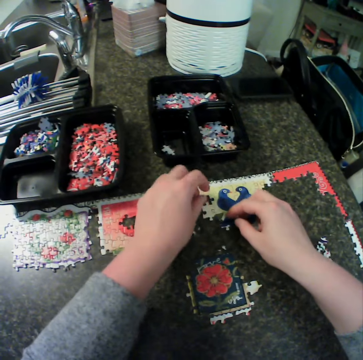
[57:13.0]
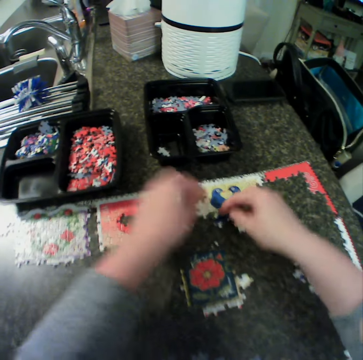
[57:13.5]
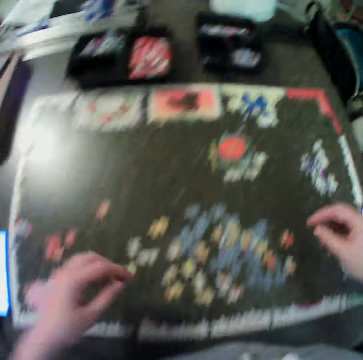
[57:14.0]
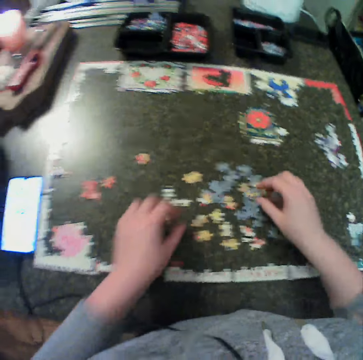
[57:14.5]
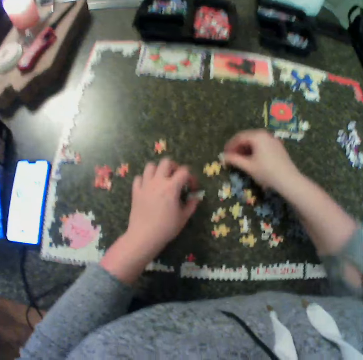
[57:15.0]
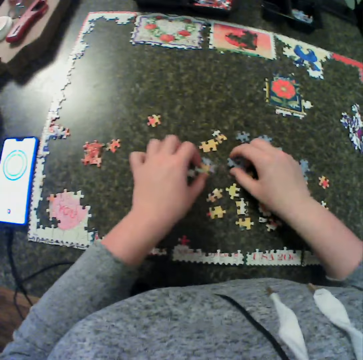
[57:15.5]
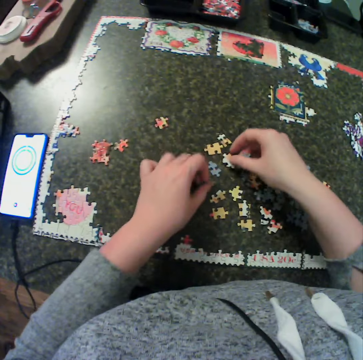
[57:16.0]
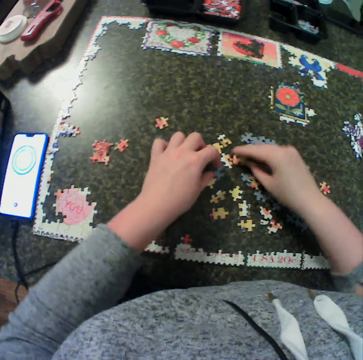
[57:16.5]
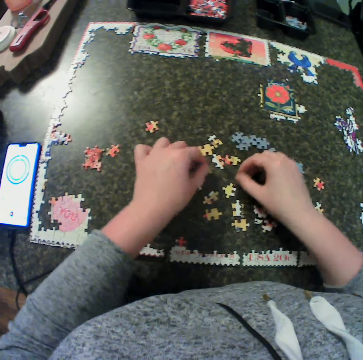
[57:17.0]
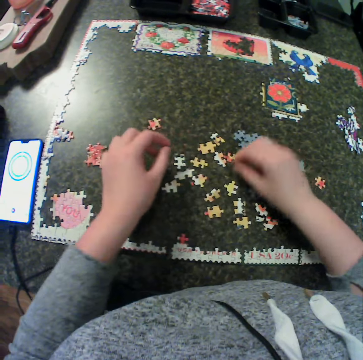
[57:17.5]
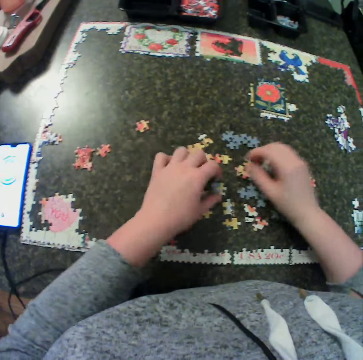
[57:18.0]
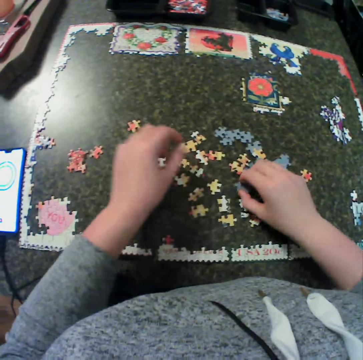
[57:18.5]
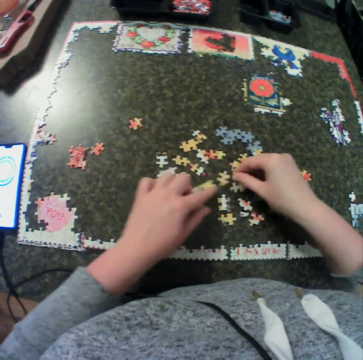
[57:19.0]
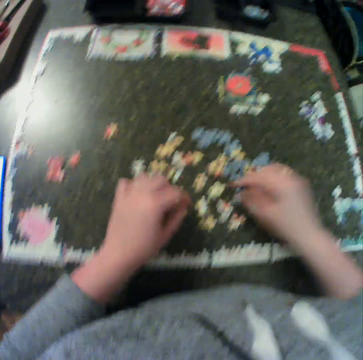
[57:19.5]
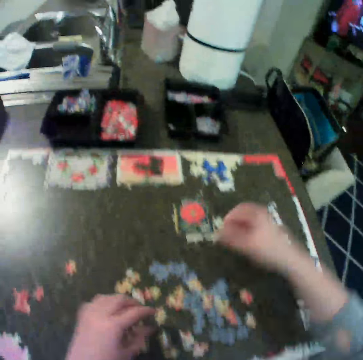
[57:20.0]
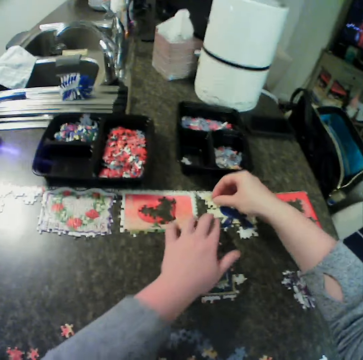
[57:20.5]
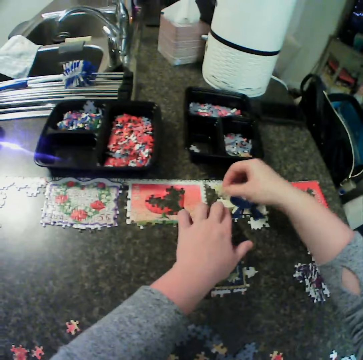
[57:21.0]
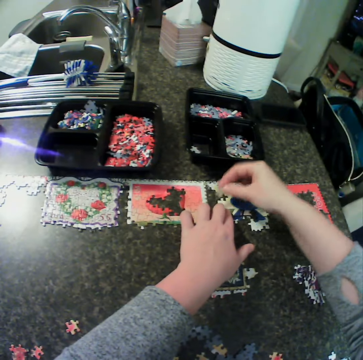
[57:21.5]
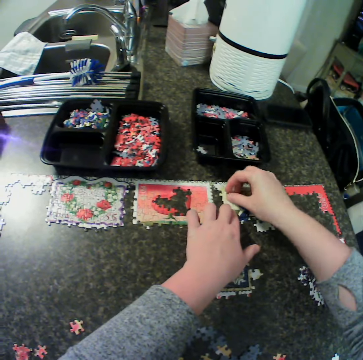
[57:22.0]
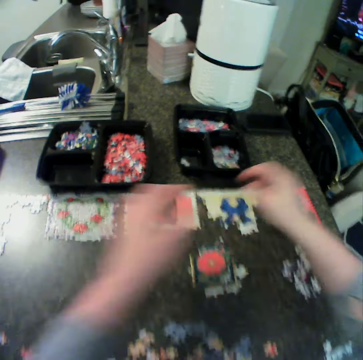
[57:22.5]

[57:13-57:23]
The camera wearer fits a puzzle piece. They touch the puzzle piece. They adjust the puzzle piece. They remove their hand from the jigsaw puzzle. They touch the jigsaw puzzle. They pick up the puzzle piece. They drop the puzzle piece. They move puzzle pieces. They turn the puzzle piece. They hold the puzzle pieces. They turn the puzzle pieces. They drop the puzzle piece. They move the puzzle piece. They pick up the puzzle pieces. They drop the puzzle pieces. They arrange the puzzle. They pick up a puzzle from the table. They move their left hand. They hold the jigsaw puzzle. They fit the puzzle piece on the jigsaw puzzle. They lift the puzzle piece, turn the puzzle piece, and fit the puzzle piece.

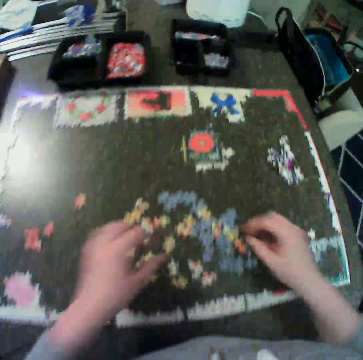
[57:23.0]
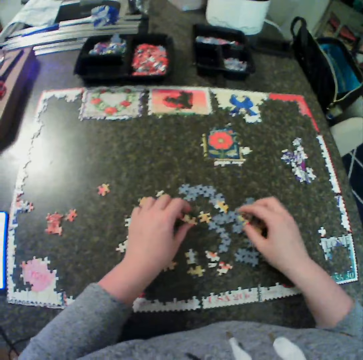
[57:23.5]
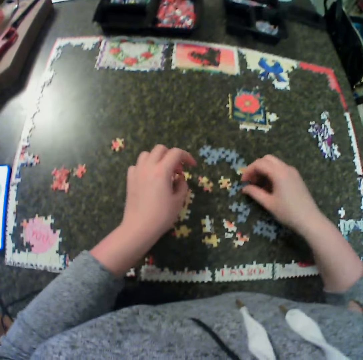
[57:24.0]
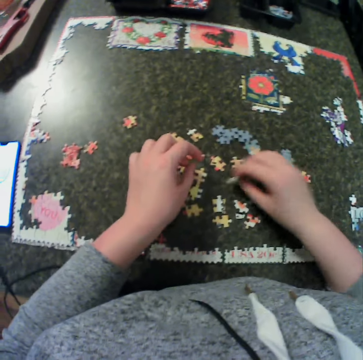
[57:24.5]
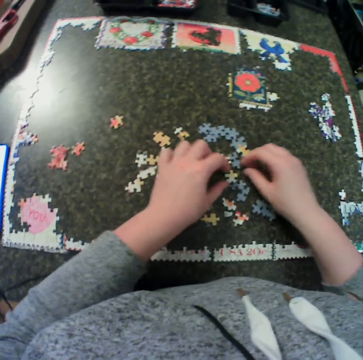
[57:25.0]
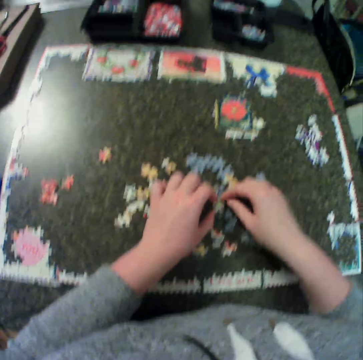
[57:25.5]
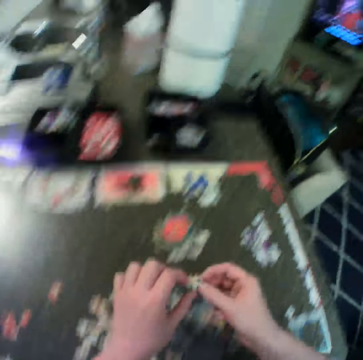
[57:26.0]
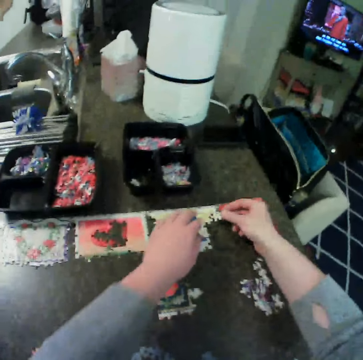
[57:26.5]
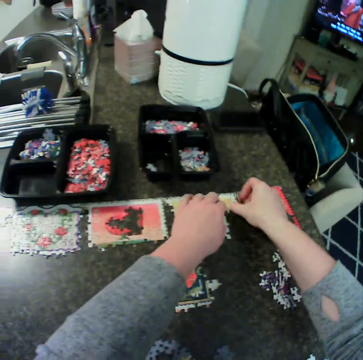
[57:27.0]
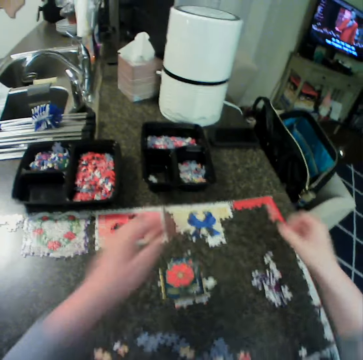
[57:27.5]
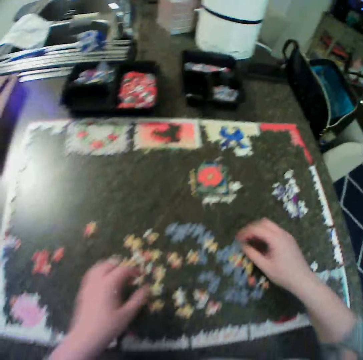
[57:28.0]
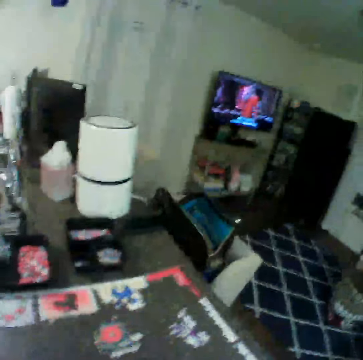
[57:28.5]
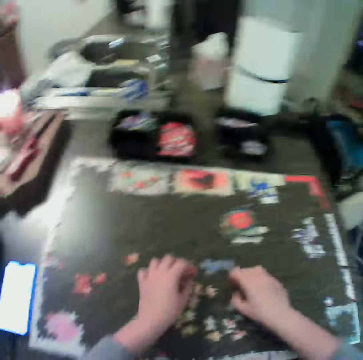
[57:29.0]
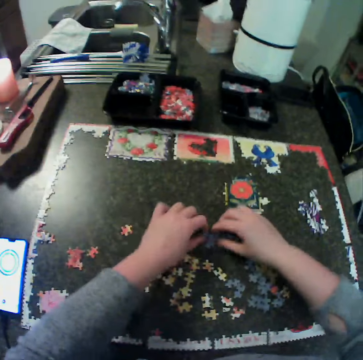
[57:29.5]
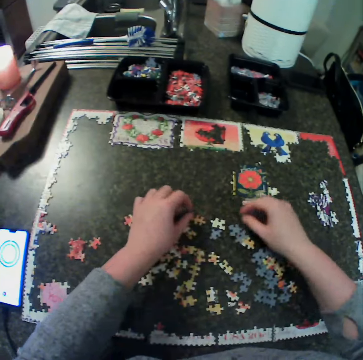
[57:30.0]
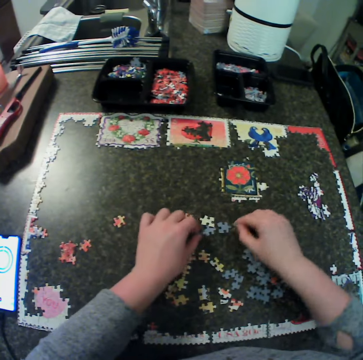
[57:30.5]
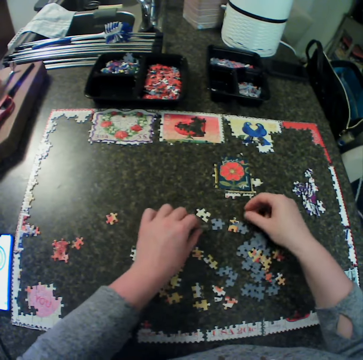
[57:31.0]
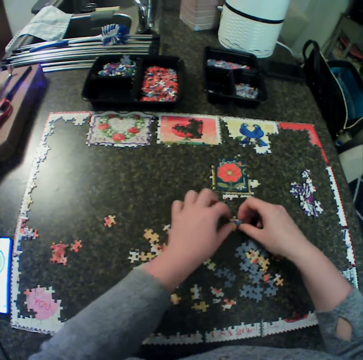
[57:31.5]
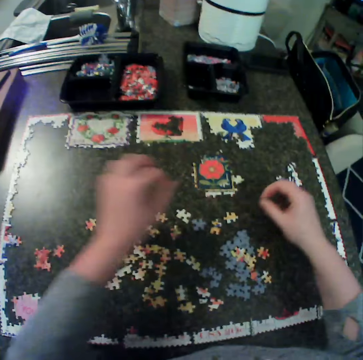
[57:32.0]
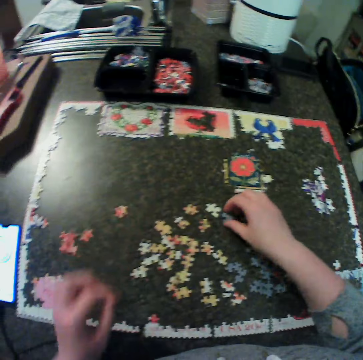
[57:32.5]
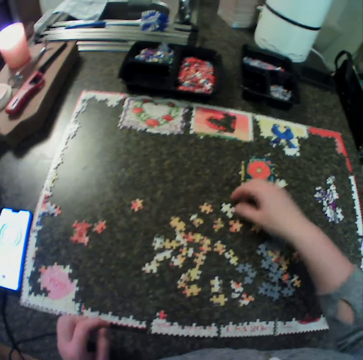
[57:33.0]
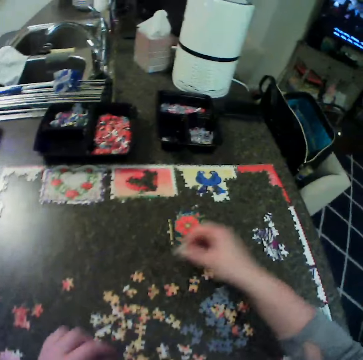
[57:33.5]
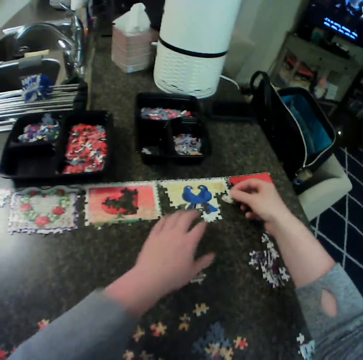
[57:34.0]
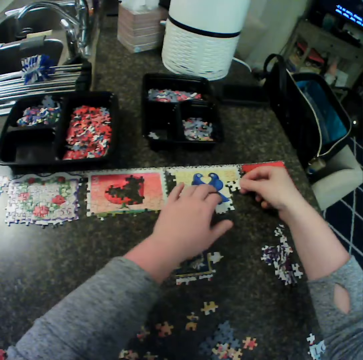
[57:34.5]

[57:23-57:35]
The camera wearer moves their hands away from a jigsaw puzzle. They spread puzzle pieces. They arrange the puzzle. They turn a puzzle piece. They touch the puzzle piece. They carry the puzzle piece. They remove a hand from the puzzle piece. They hold the jigsaw puzzle. They fit the puzzle piece. They move their hands away from the jigsaw puzzle. They spread the puzzle pieces. They hold the puzzle pieces. They turn the puzzle pieces. They hold the puzzle pieces. They turn the puzzle piece. They drop the puzzle piece. They hold the puzzle piece. They drop the puzzle piece. They hold the puzzle pieces. They drop the puzzle pieces. They move their hands. They turn the puzzle piece. They pick up a puzzle from the table. They move their left hand. They hold the puzzle piece. They fit the puzzle piece.

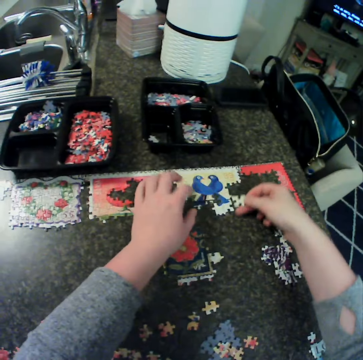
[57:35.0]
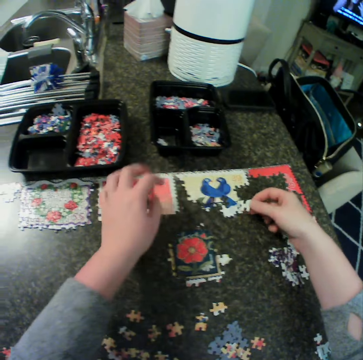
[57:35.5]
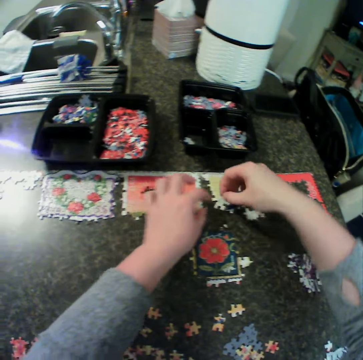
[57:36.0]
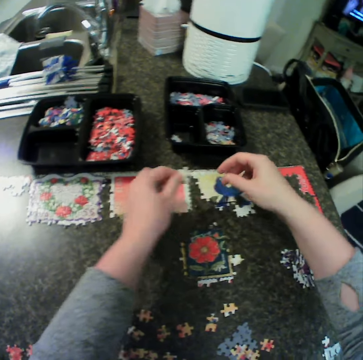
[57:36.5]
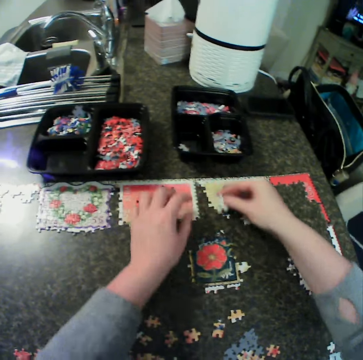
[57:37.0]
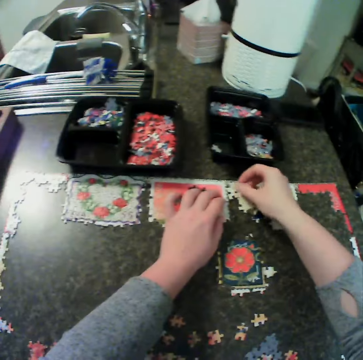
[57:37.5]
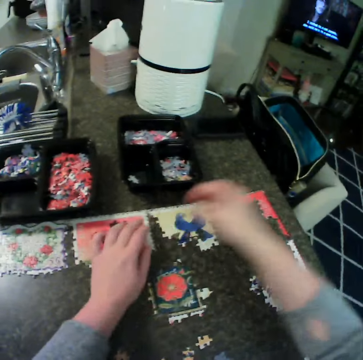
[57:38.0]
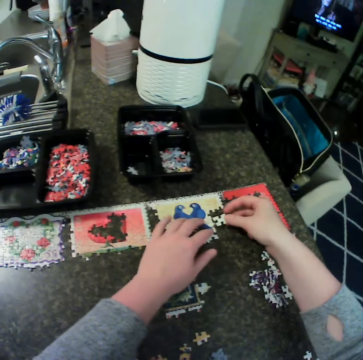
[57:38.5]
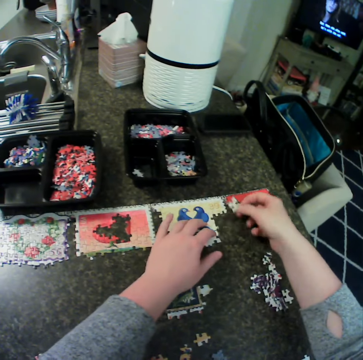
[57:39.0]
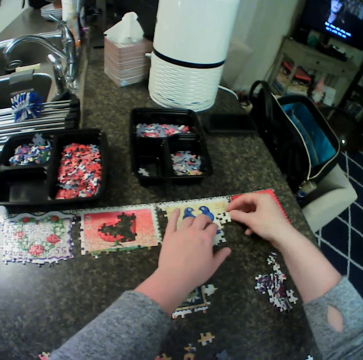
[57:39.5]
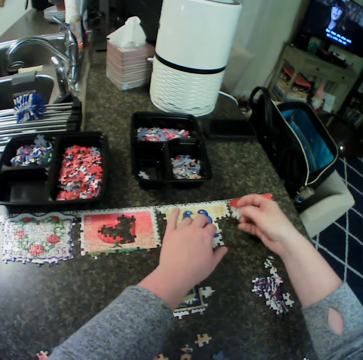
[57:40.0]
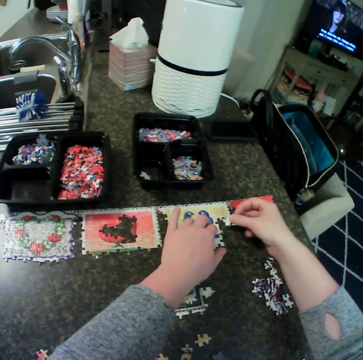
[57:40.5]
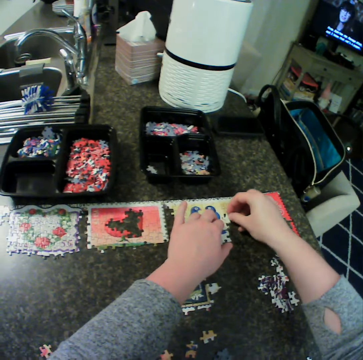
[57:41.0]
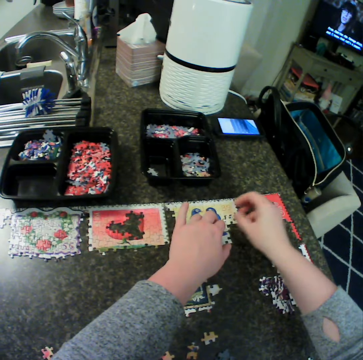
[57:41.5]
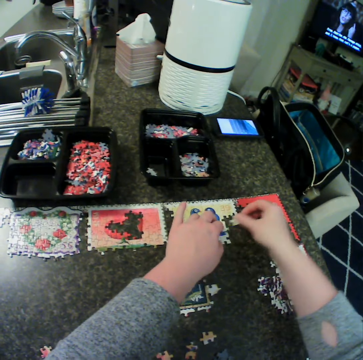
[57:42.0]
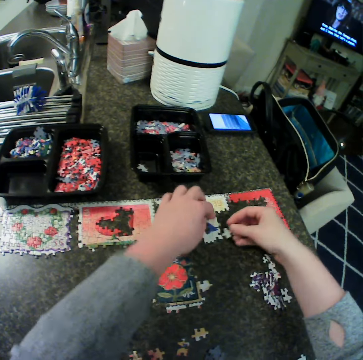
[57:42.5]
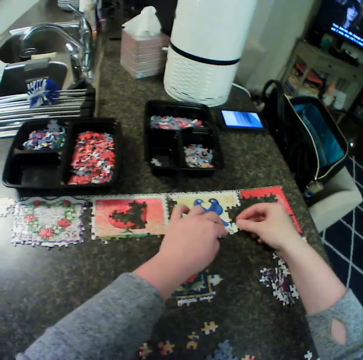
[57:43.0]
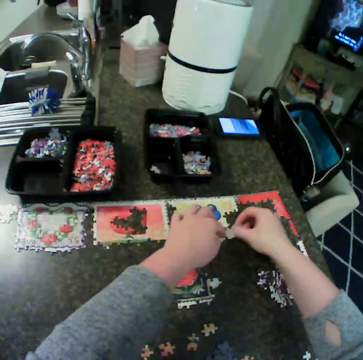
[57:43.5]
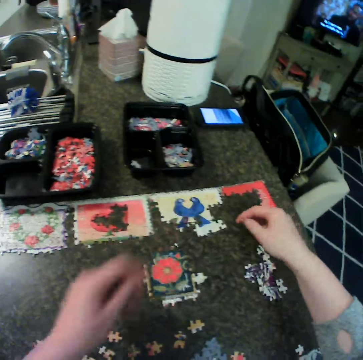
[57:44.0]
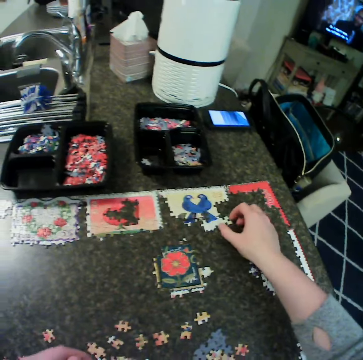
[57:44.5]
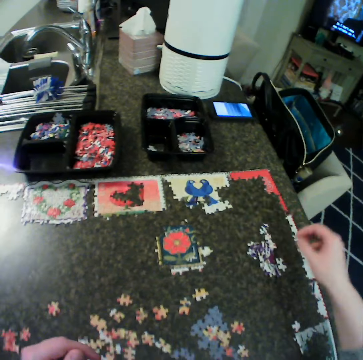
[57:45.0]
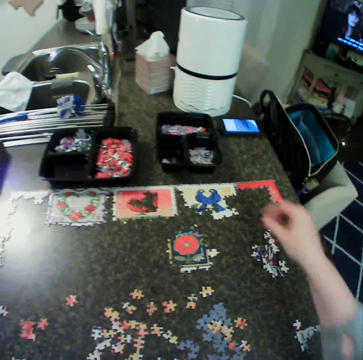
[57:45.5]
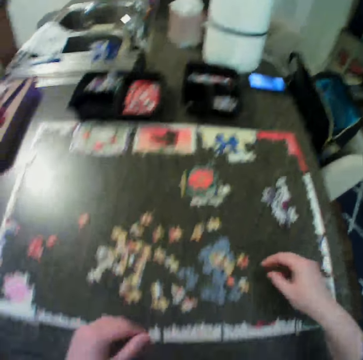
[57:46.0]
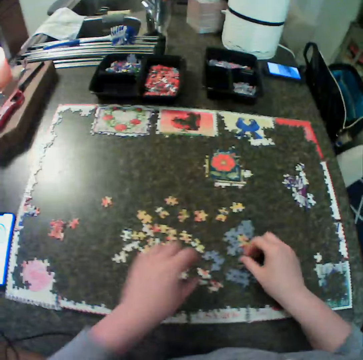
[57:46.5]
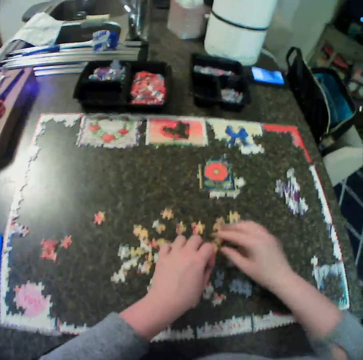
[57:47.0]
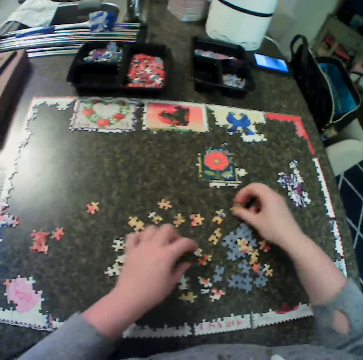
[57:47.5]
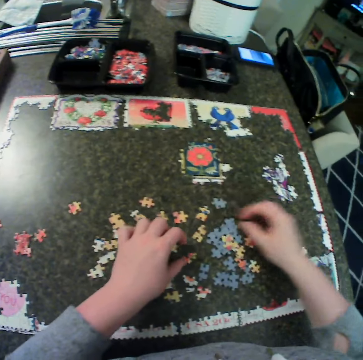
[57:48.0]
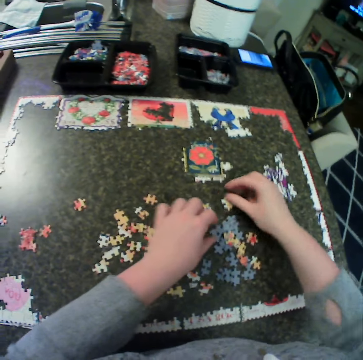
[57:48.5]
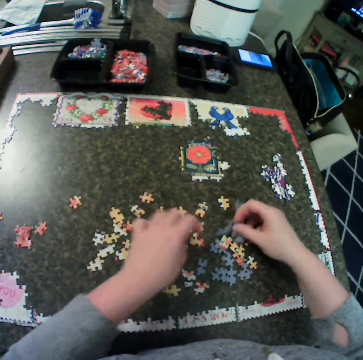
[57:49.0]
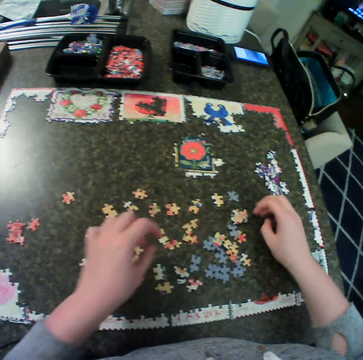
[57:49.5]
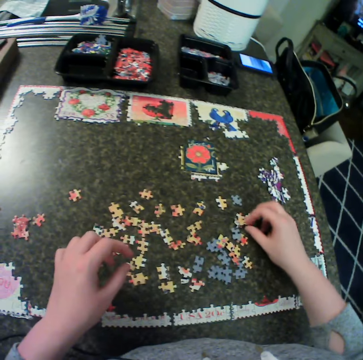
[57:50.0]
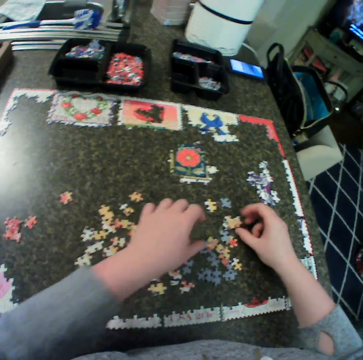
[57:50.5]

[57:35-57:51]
The camera wearer removes their hand from a jigsaw puzzle. They move a puzzle piece around. They touch the jigsaw puzzle with a finger. They move the puzzle piece. They hold the puzzle piece with the other hand. They hold the puzzle piece with the other hand again. They hold the jigsaw puzzle. They fit the puzzle piece. They move the puzzle piece around. They hold the jigsaw puzzle. They turn the puzzle piece. They move the puzzle piece around. They fit the puzzle piece. They move the puzzle piece away. They turn the puzzle piece. They turn the puzzle piece again. They fit the puzzle piece. They drop the puzzle piece. They pick up the puzzle piece. They move their hand along the puzzle piece. They fit the puzzle piece. They remove their hands from the jigsaw puzzle. They adjust the puzzle piece. They remove their hand from the puzzle piece. They move their right hand. They move their left hand. They touch the puzzle piece. They touch puzzle pieces. They arrange the puzzle. They pick up the puzzle piece. They pick up the puzzle piece again. They drop the puzzle piece. They drop the puzzle piece again. They touch the puzzle piece. They pick up the puzzle piece, turn the puzzle piece, hold the puzzle piece, turn the puzzle piece, hold the puzzle piece, and turn the puzzle piece. They touch the puzzle pieces. They pick up the puzzle pieces.
